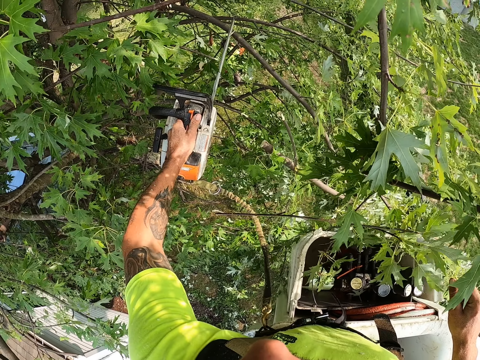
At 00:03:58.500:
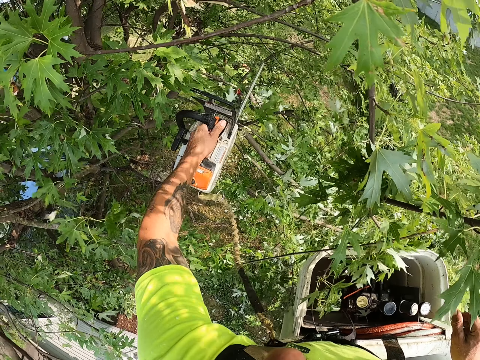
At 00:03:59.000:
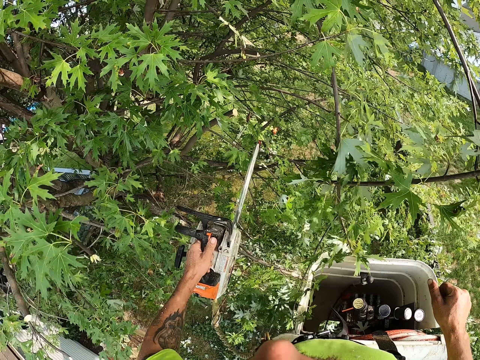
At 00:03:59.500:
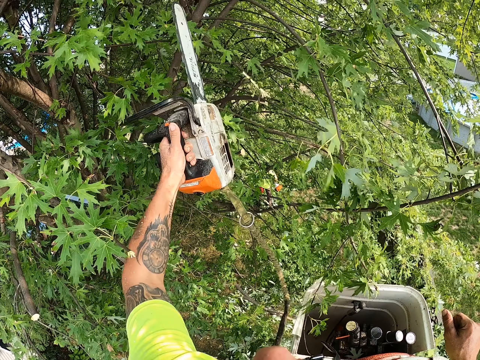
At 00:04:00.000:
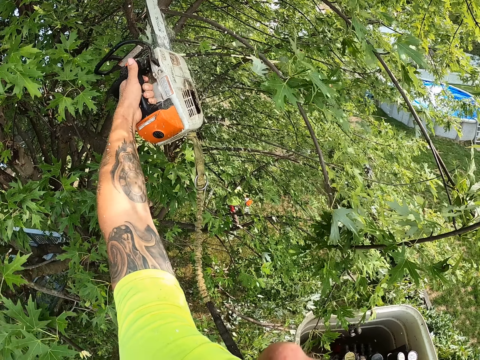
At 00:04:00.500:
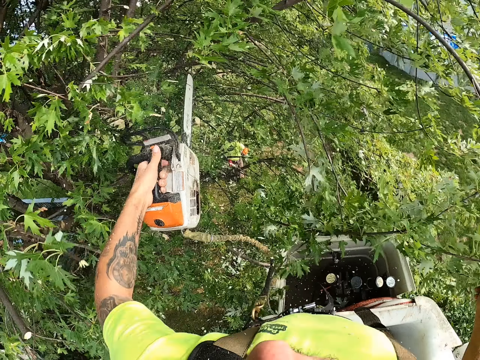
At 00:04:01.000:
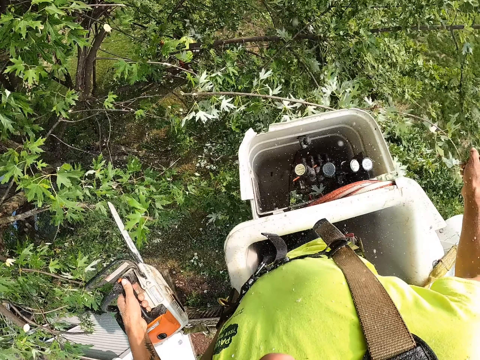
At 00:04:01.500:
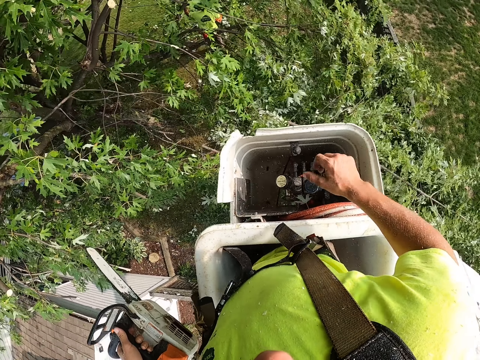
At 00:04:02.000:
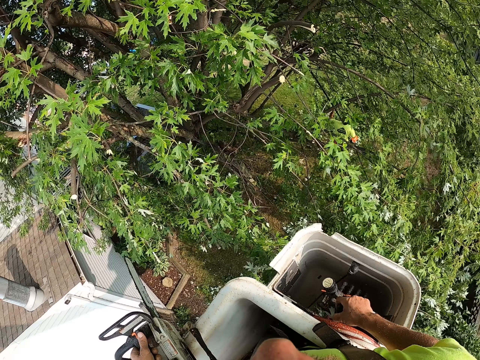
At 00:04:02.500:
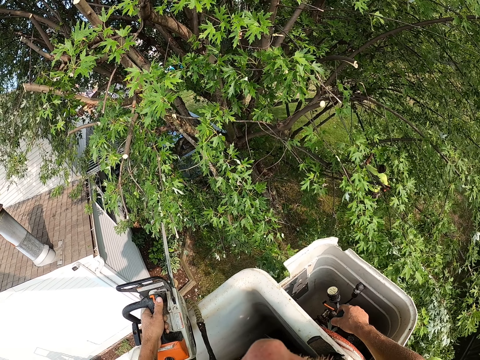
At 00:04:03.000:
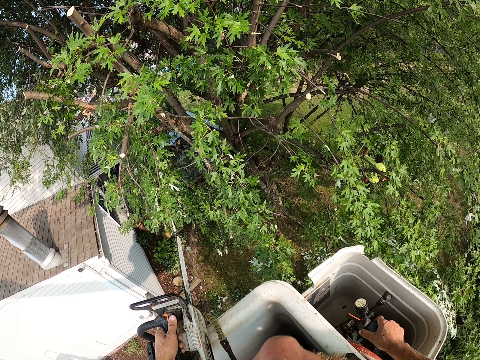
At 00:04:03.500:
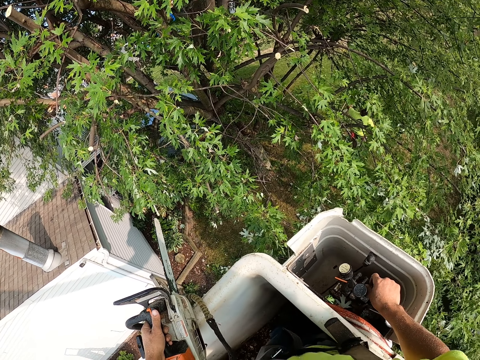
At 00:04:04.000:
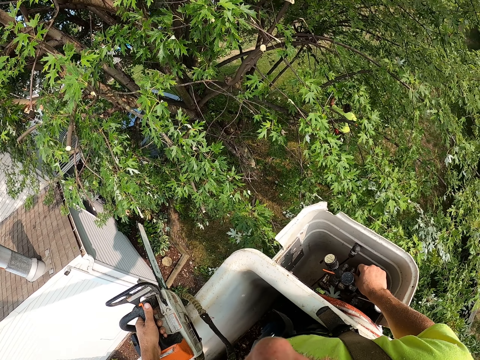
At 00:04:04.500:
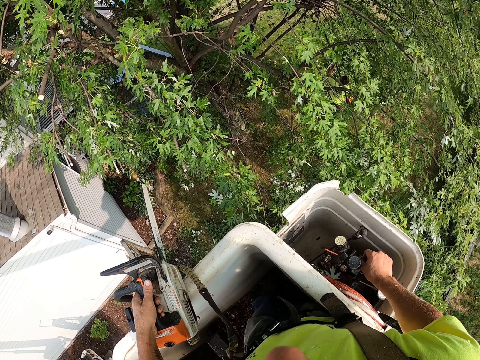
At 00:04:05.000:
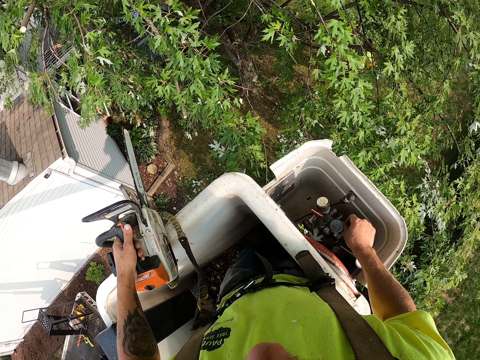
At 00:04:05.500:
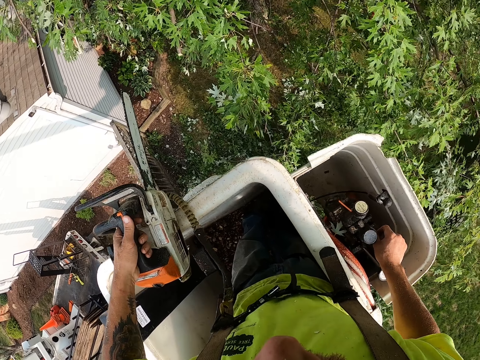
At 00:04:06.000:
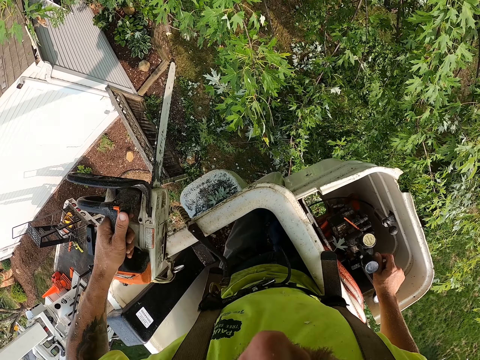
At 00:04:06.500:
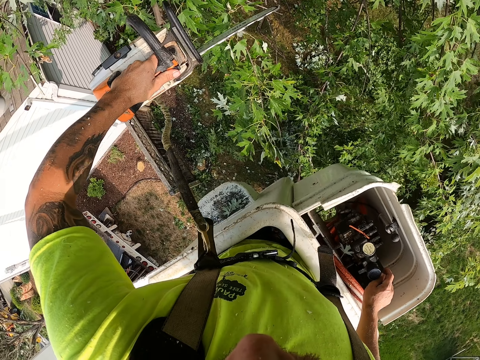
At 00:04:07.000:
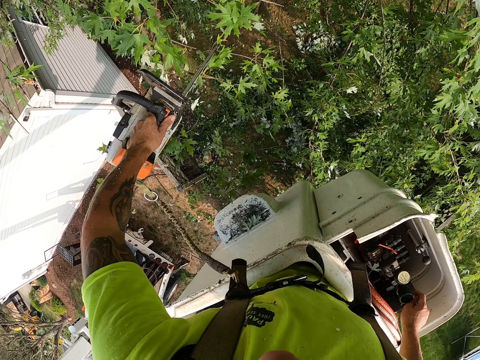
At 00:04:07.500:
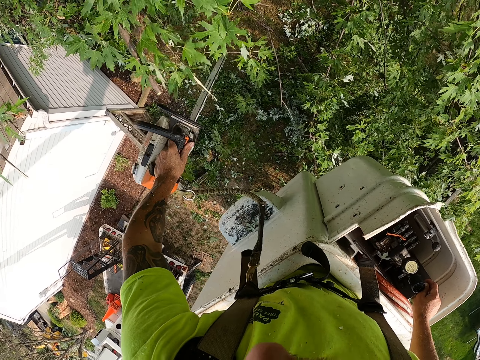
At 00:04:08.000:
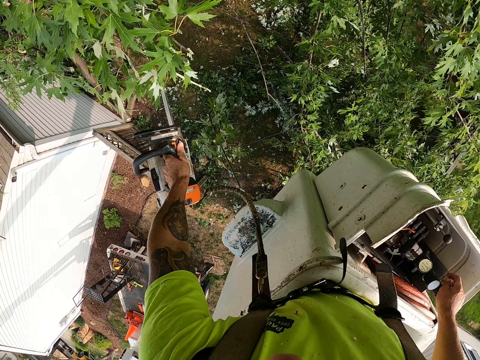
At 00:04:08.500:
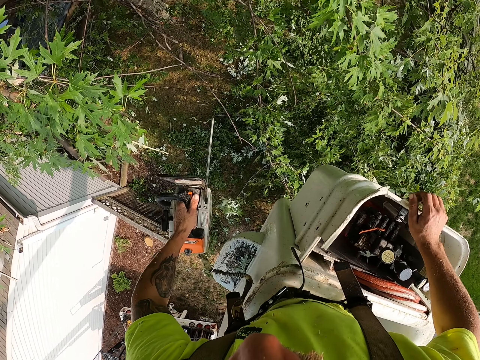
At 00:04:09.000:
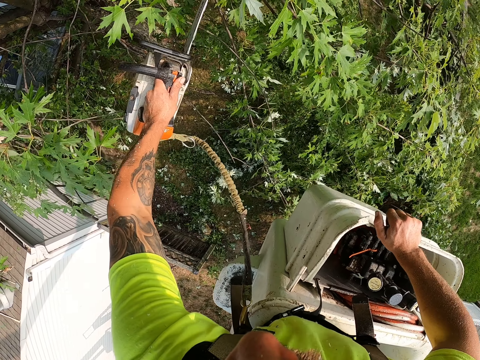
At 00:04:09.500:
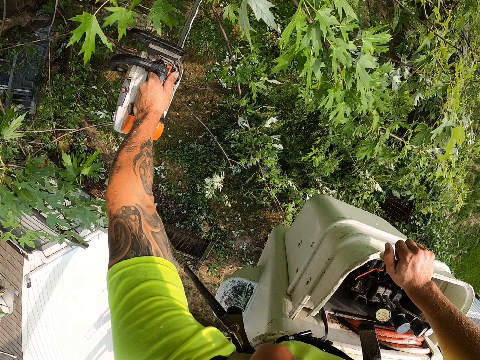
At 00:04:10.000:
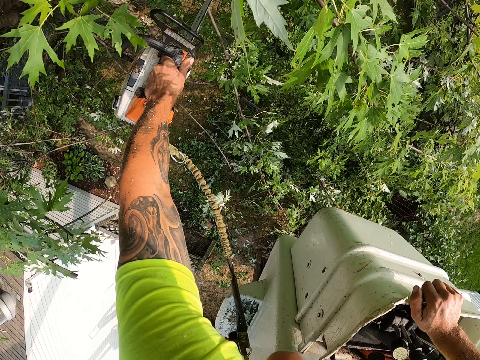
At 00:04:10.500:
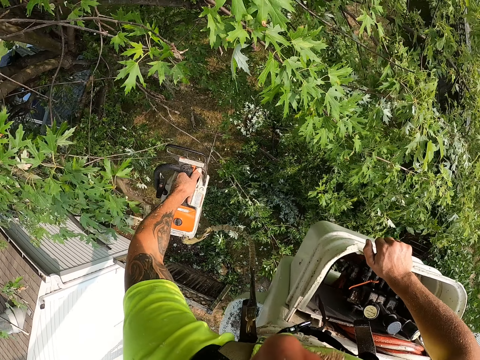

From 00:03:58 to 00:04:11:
The camera wearer operates the tree-felling bucket lift with his right hand. He cuts the tree branches with the saw. He cuts the branches of the tree with the chainsaw in his left hand. He places his right hand on the platform of the tree-felling bucket lift.

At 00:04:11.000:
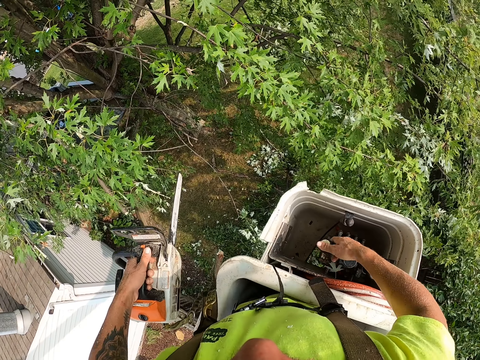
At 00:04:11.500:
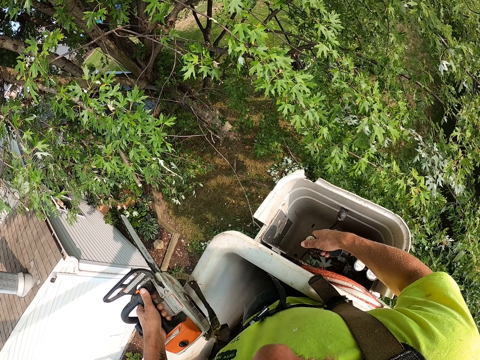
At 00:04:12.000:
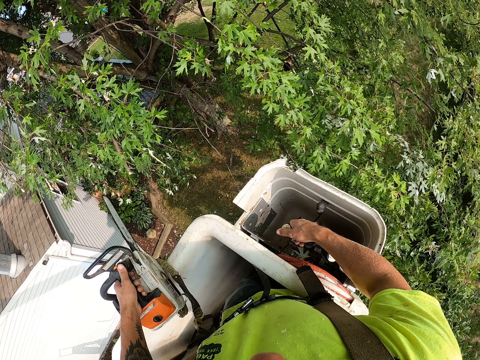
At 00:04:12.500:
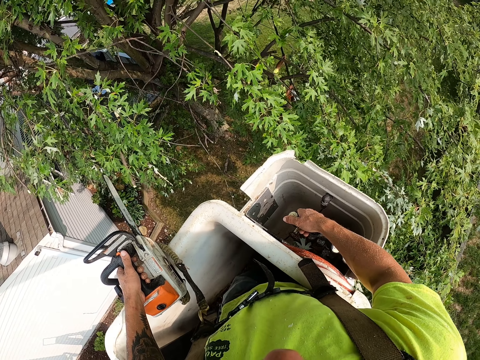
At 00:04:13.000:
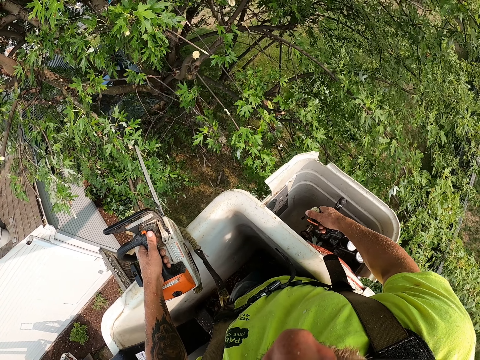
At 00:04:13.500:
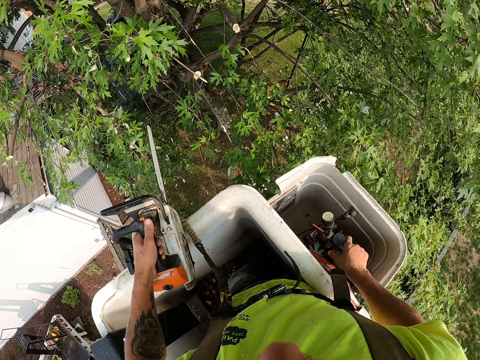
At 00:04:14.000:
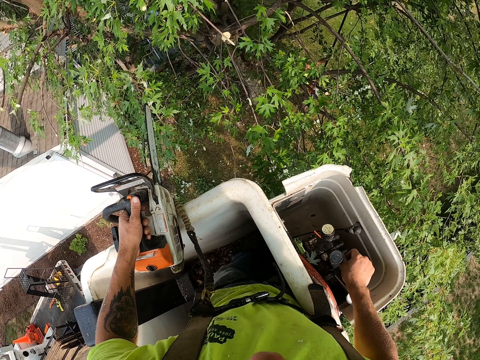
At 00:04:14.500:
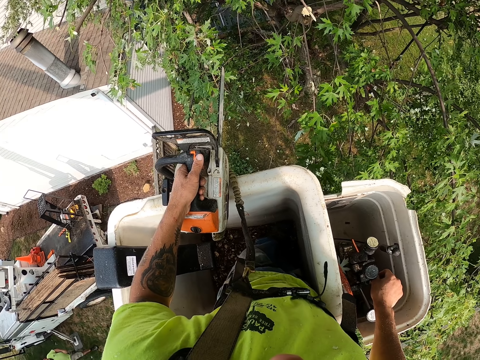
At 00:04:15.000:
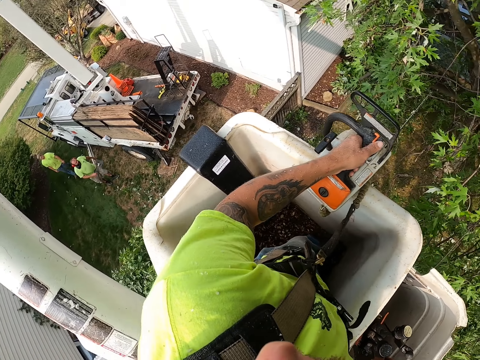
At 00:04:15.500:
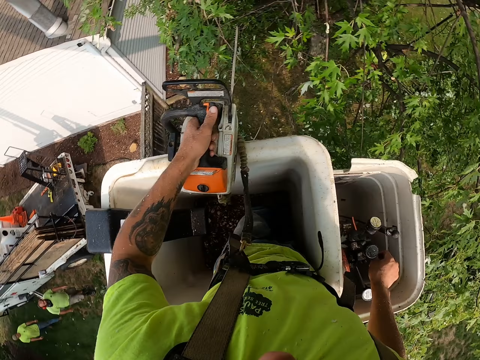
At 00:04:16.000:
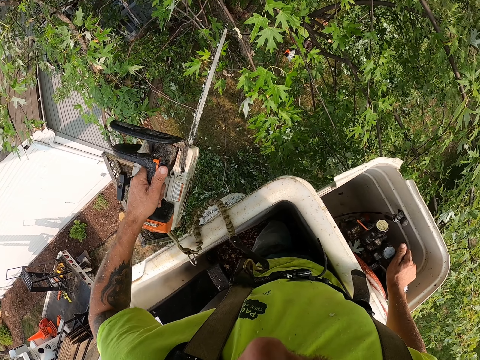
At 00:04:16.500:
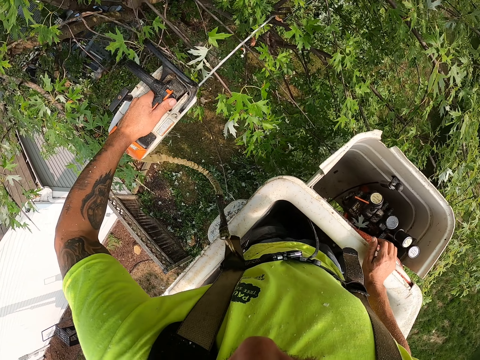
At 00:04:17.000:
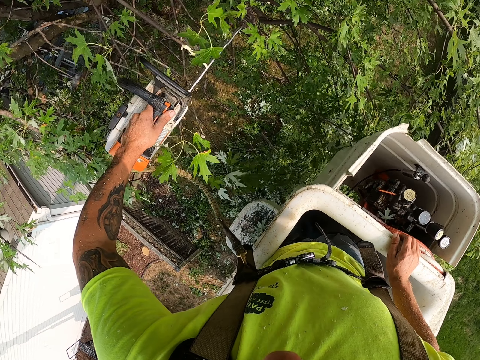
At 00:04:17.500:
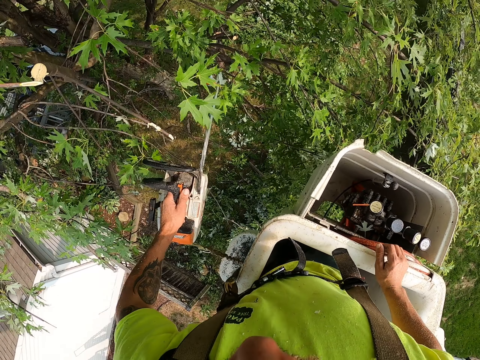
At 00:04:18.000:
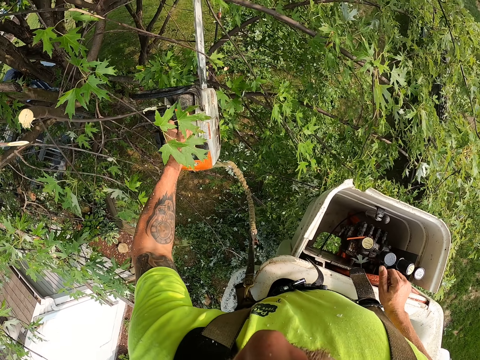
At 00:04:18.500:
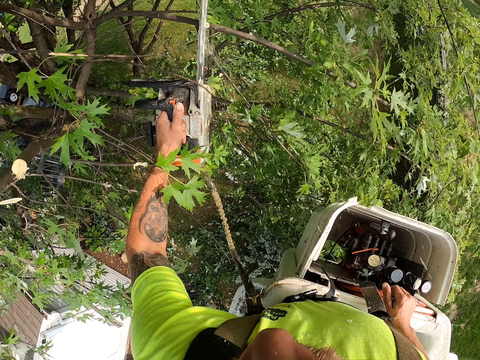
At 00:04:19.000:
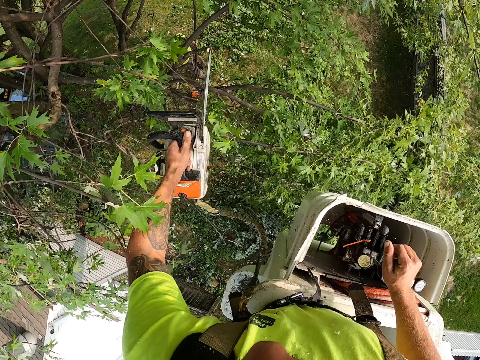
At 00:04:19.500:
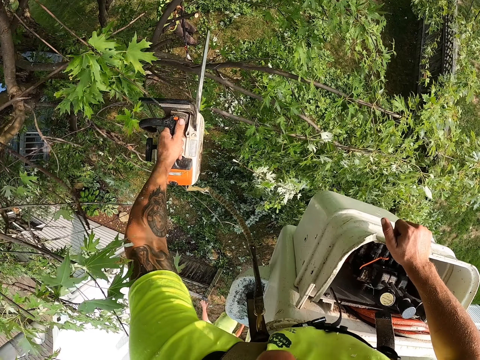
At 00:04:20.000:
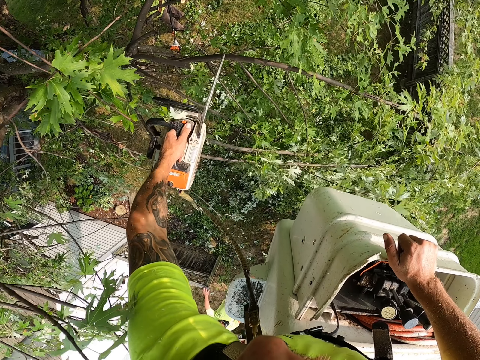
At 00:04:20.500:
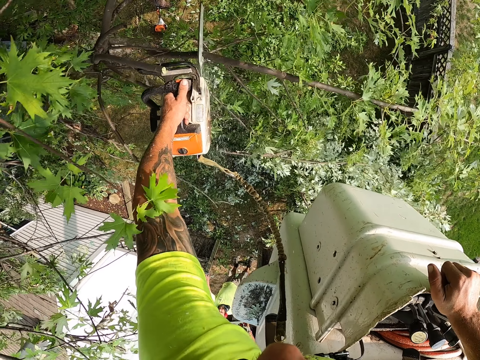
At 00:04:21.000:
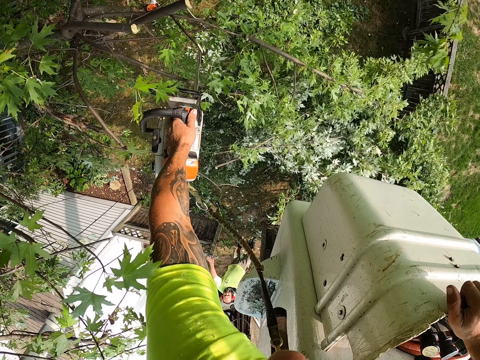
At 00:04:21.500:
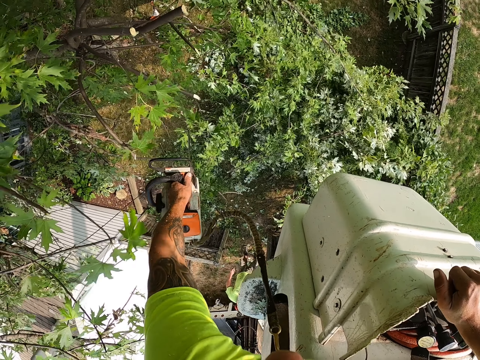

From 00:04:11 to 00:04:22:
The camera wearer operates the tree-felling bucket lift with his right hand. He places the chainsaw in his left hand on the platform of the tree-felling bucket lift. He cuts the branches of the tree with the chainsaw in his left hand. He places his right hand on the platform of the tree-felling bucket lift. He cuts the tree branches with the saw.

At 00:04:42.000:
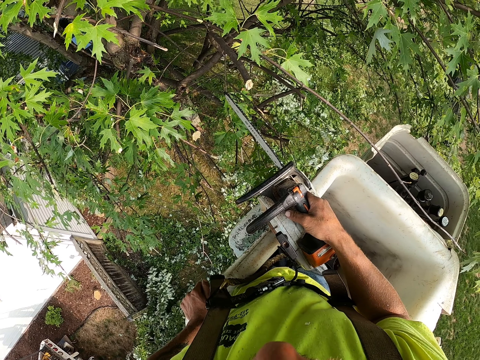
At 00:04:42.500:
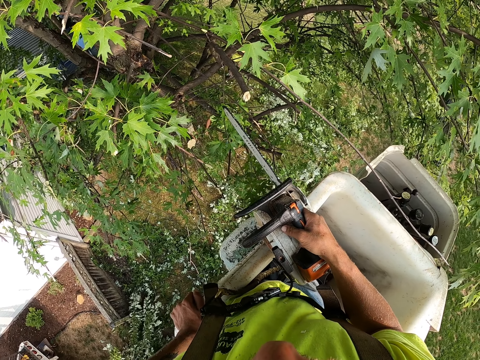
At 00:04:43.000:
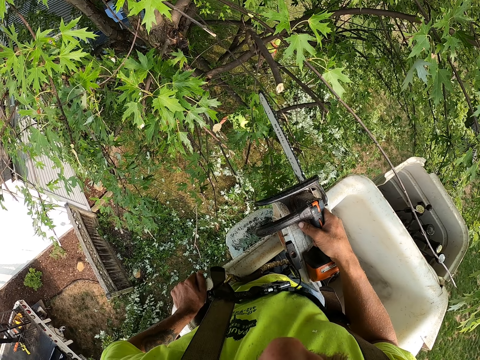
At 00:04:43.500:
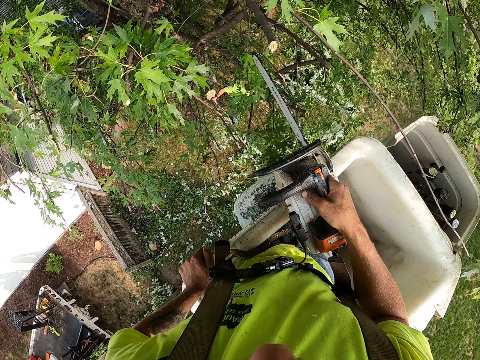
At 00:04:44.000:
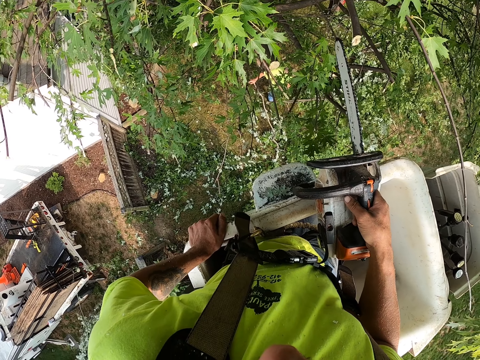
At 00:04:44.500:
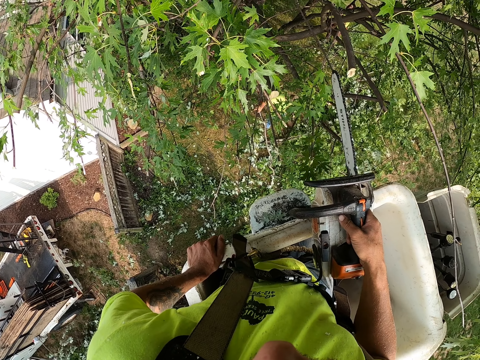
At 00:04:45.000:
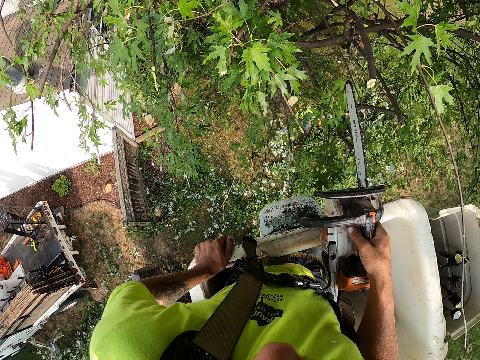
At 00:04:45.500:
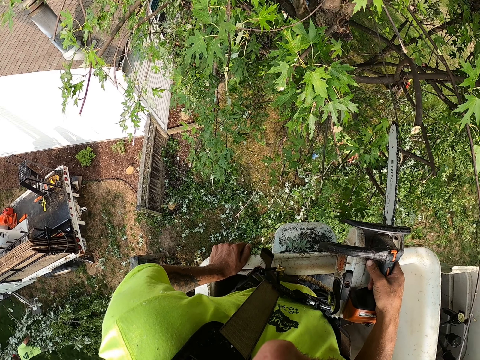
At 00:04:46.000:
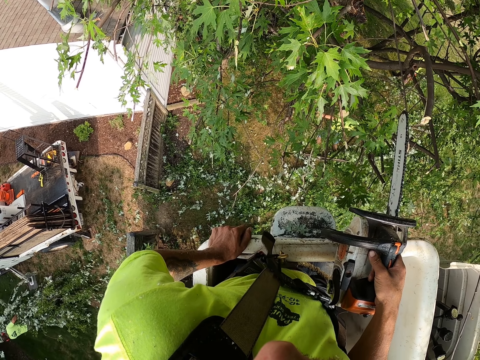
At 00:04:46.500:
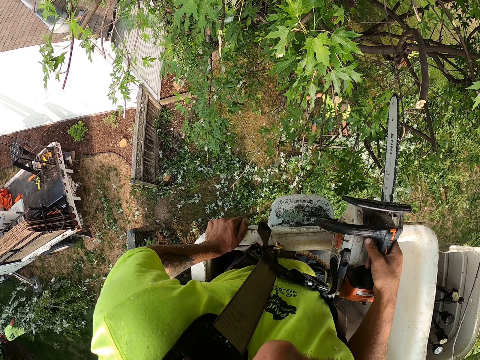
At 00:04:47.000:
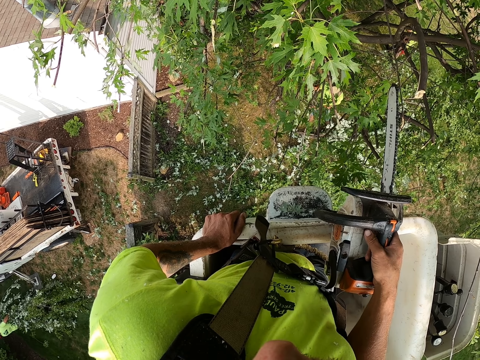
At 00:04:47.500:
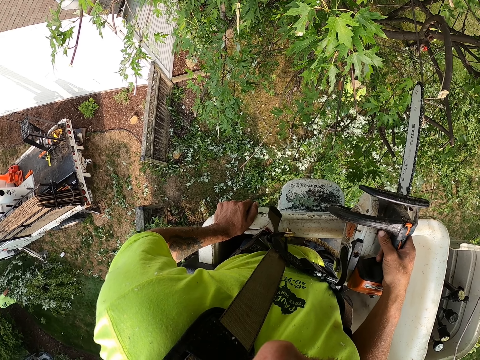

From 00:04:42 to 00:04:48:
A man drops a branch of the tree in his left hand on the ground. The man picks up a branch of the tree from the ground with his left hand.
